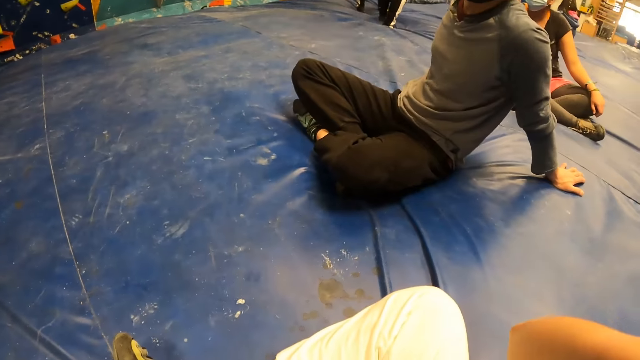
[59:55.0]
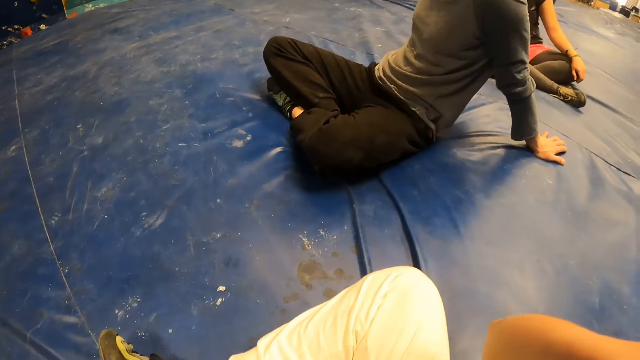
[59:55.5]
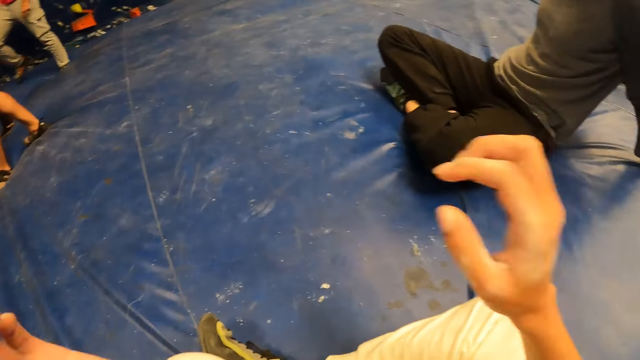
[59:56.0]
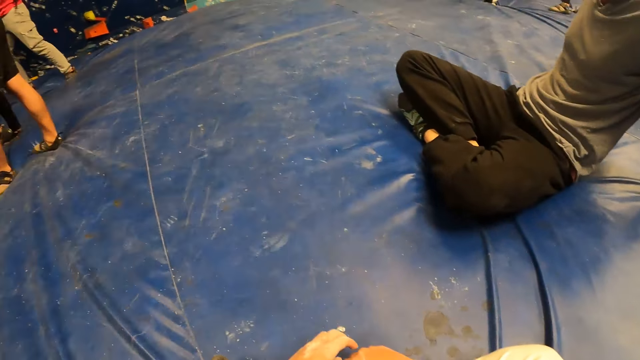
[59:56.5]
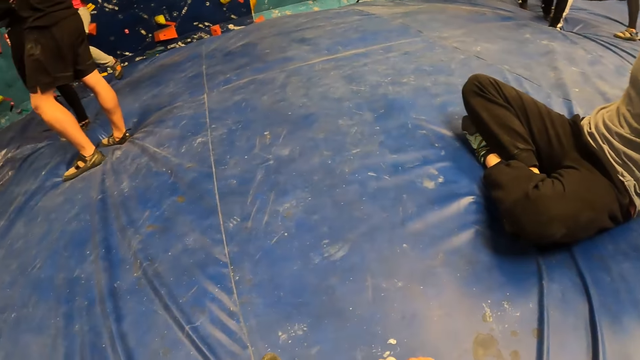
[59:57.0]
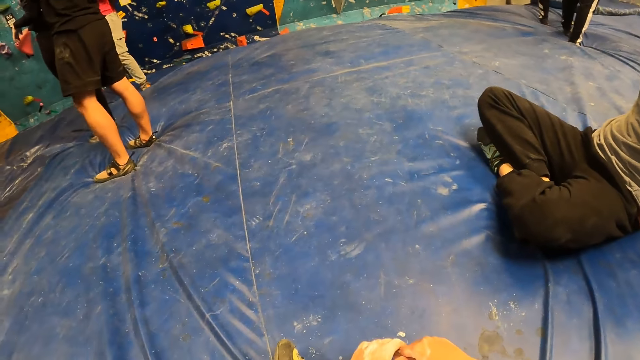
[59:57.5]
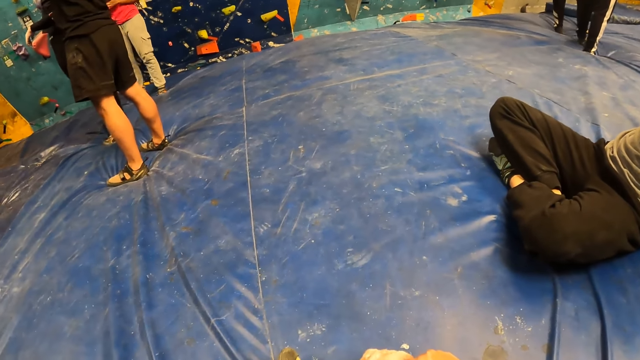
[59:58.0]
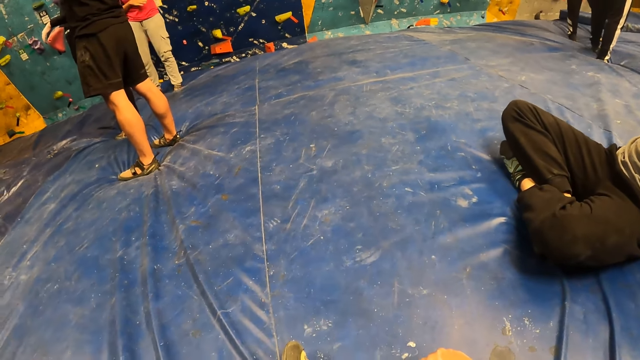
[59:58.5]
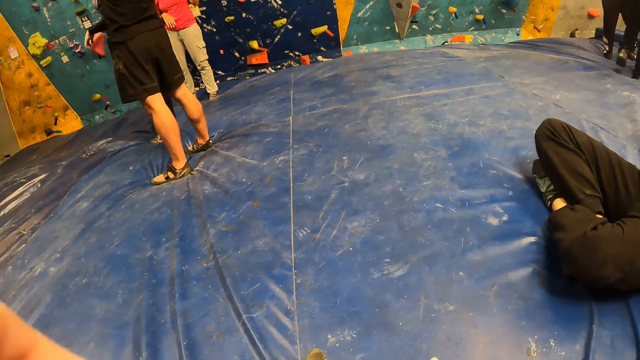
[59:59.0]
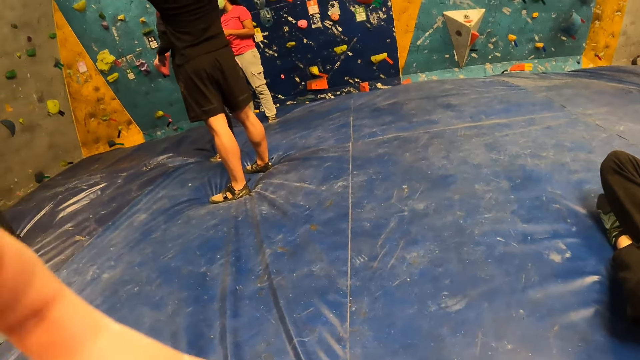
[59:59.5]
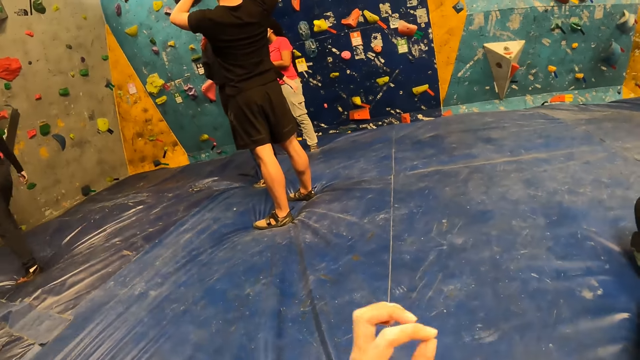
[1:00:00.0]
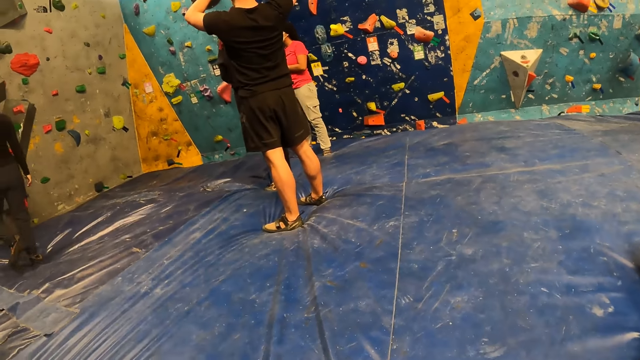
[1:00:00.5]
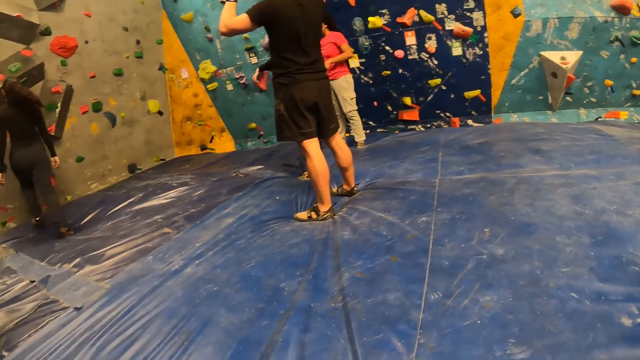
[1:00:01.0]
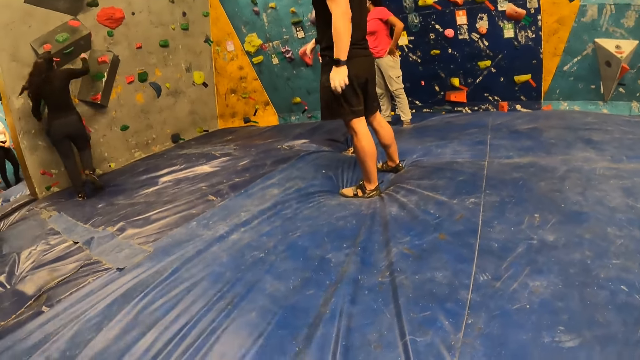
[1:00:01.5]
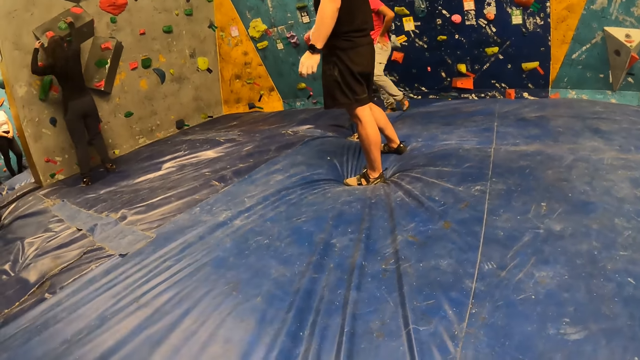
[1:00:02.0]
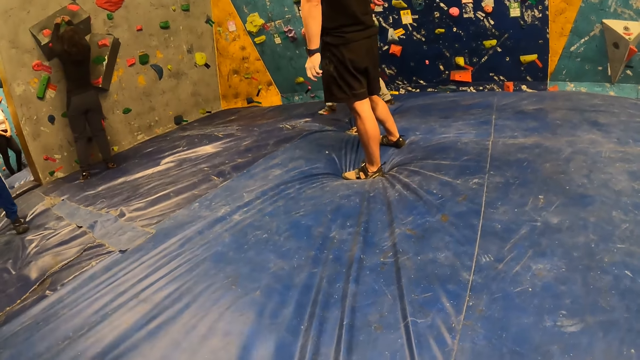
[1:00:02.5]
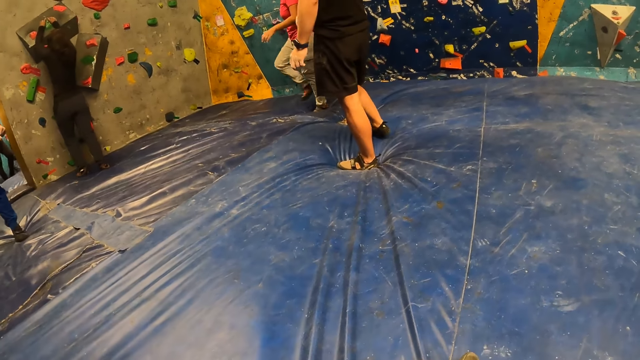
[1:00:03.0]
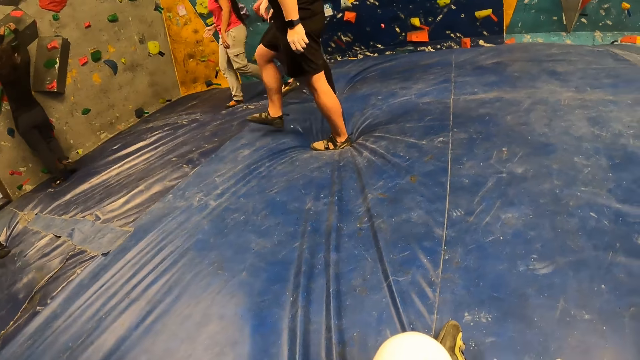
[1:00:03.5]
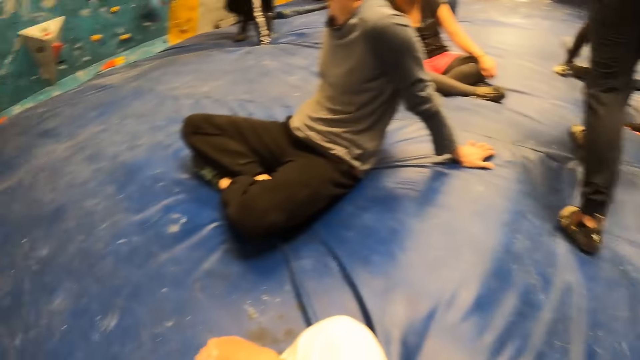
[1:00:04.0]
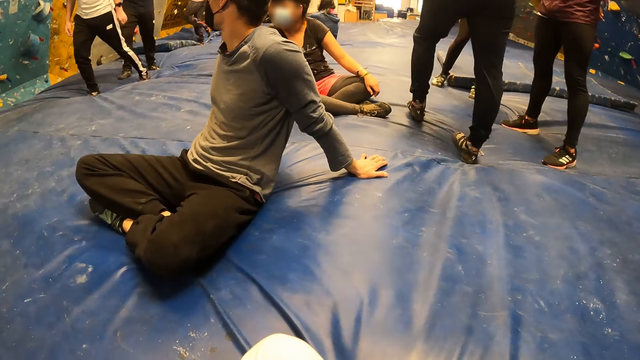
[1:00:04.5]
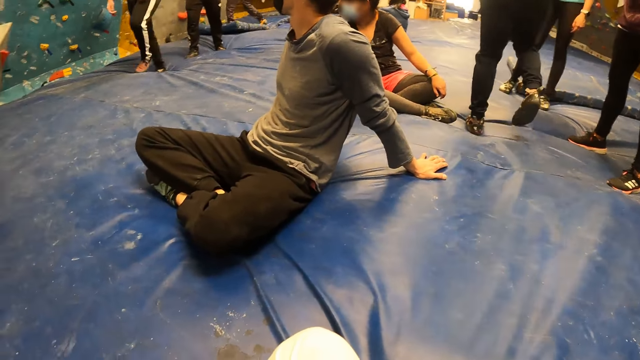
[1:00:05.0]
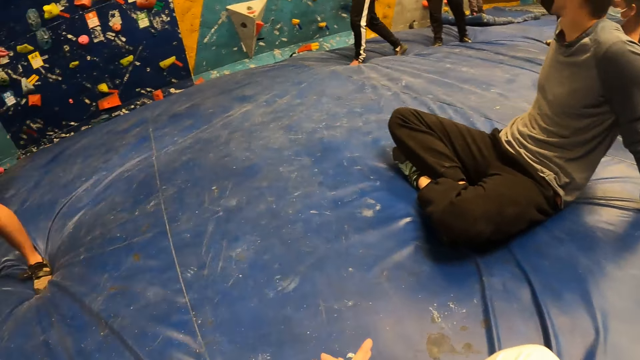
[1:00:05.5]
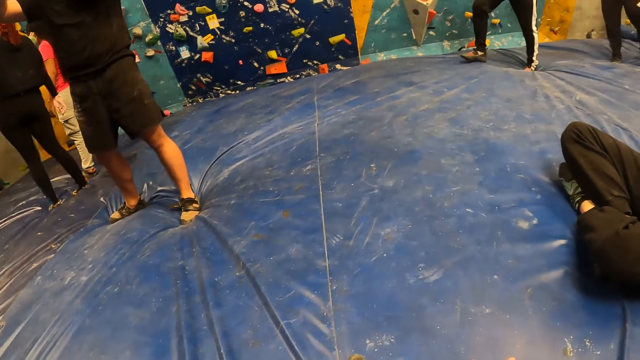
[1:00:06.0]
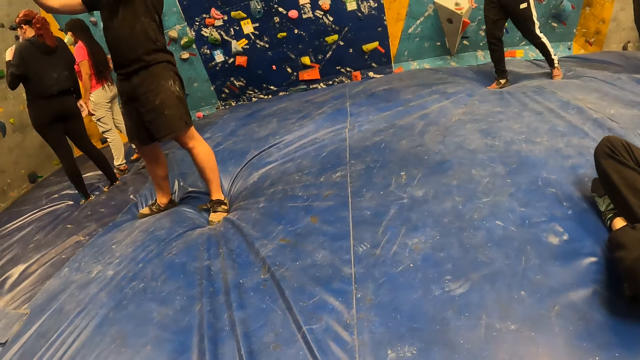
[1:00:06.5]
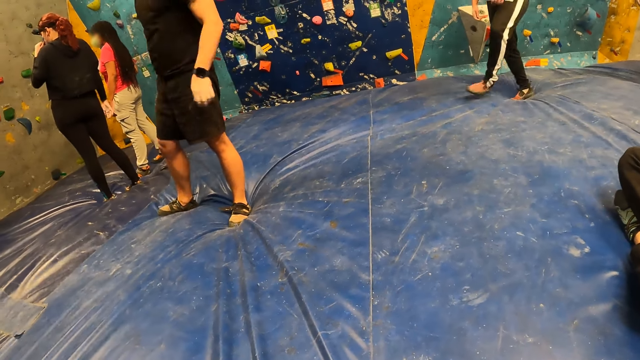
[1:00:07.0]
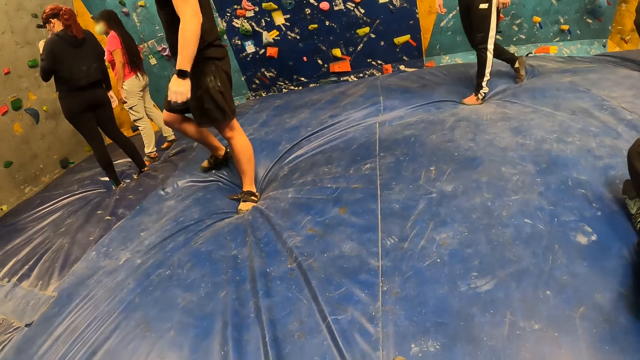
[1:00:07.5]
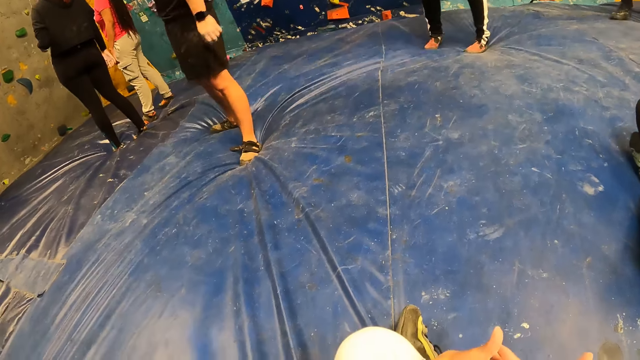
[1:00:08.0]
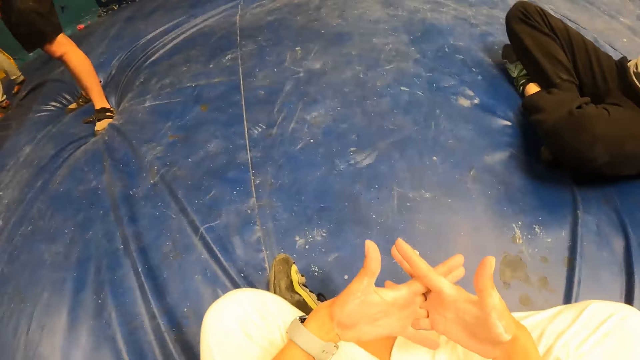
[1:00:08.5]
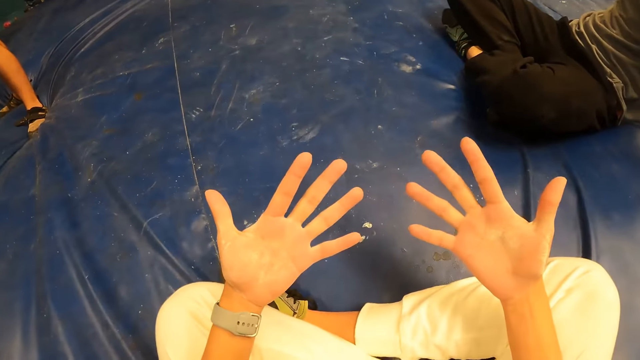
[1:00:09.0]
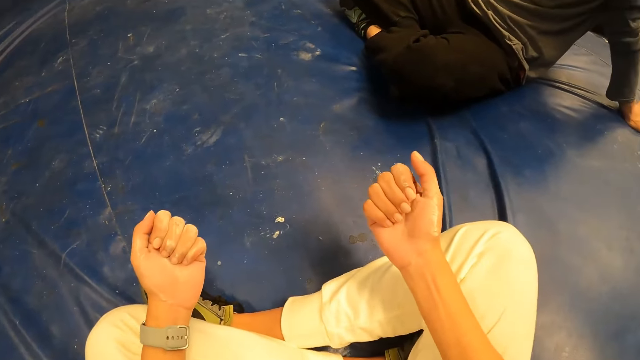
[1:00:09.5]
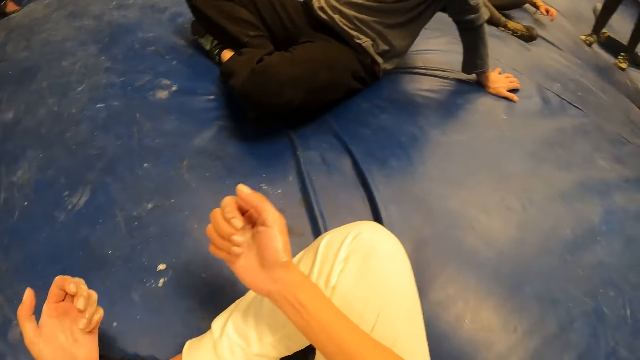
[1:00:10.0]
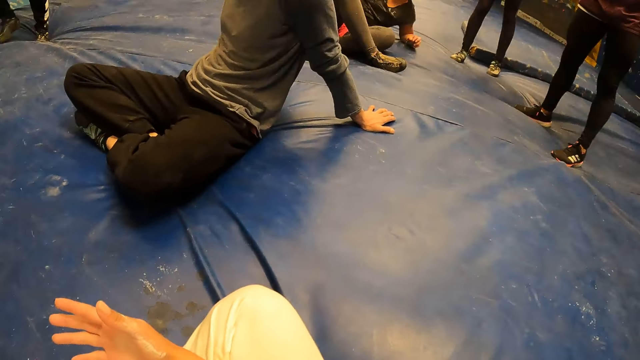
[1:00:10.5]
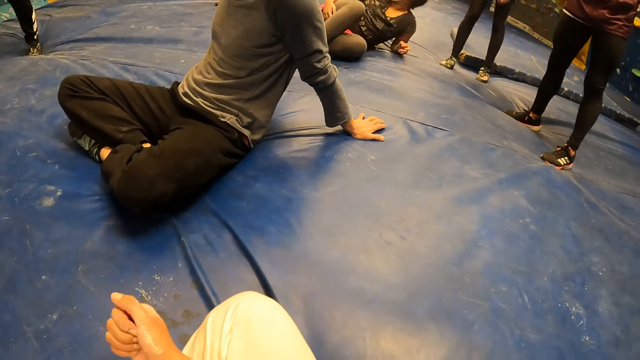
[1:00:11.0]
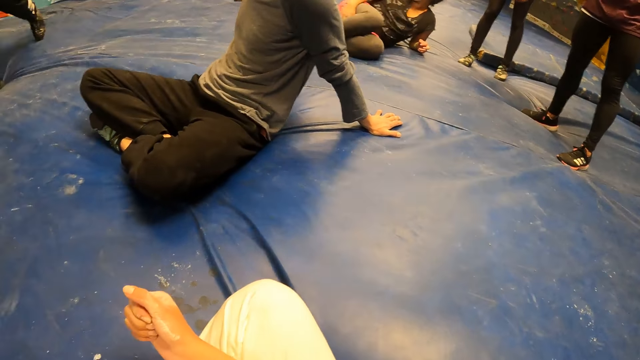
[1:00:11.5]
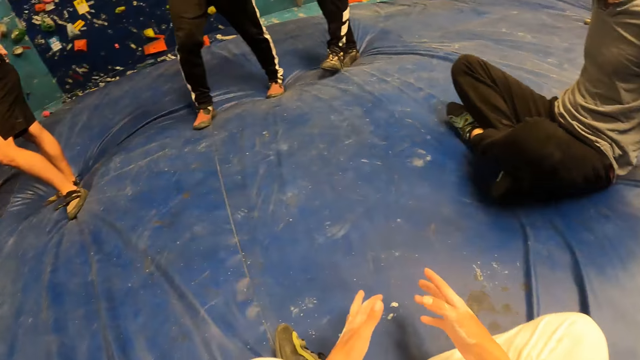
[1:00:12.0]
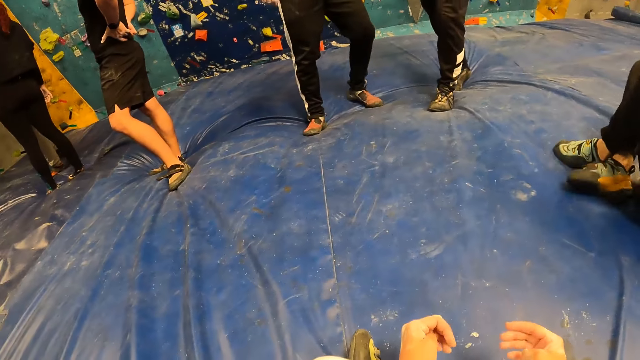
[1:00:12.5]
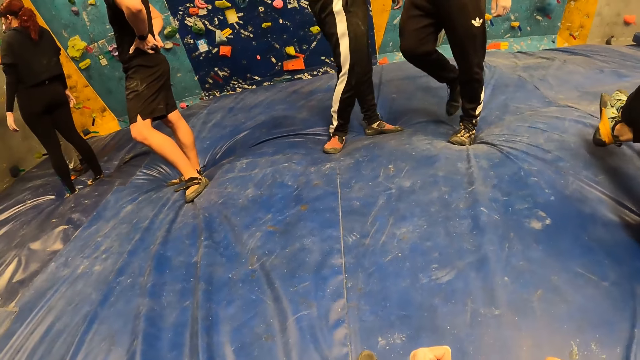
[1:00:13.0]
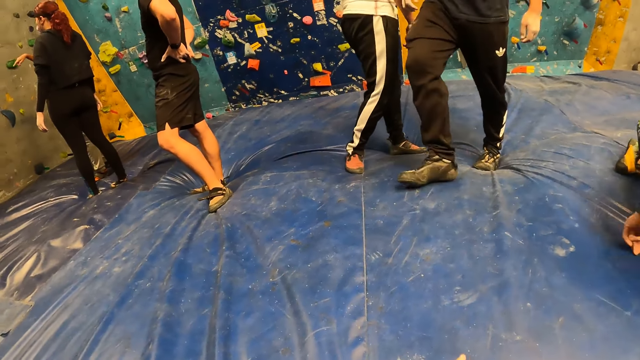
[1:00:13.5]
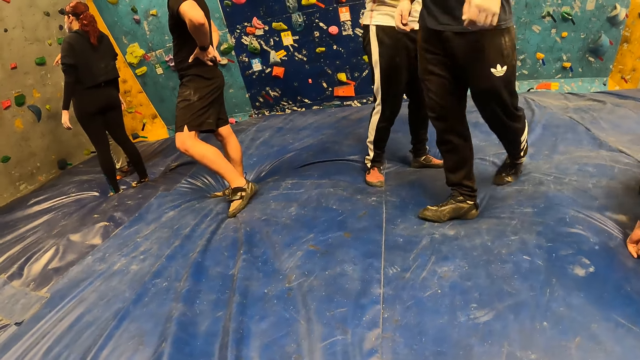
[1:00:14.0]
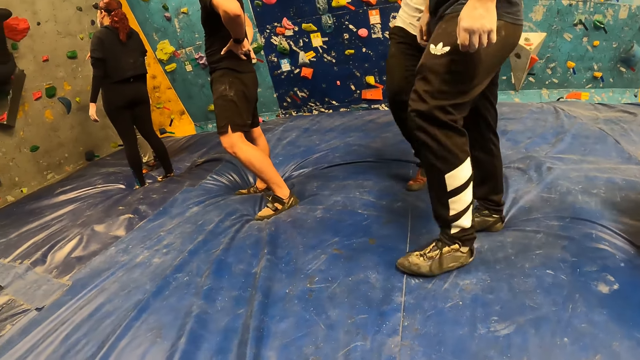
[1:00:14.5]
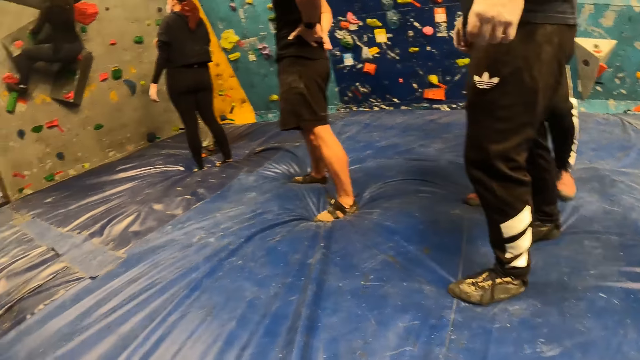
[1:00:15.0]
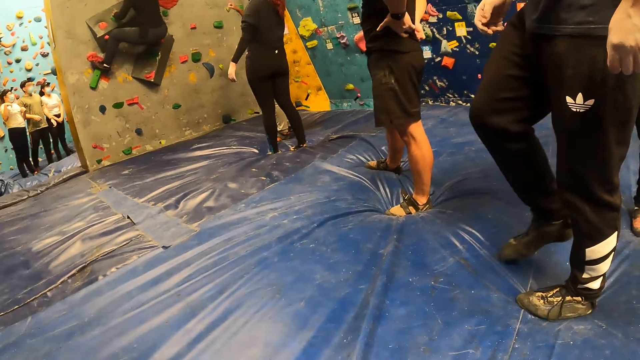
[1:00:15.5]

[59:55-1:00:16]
The camera wearer drops down both his hands. He raises up his left hand. He drops down his left hand. He plays with both his hands. He looks at his hands. He looks around the climbing game.
